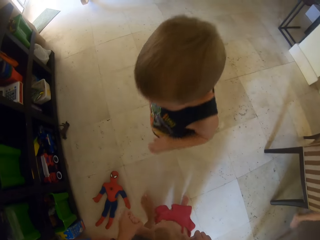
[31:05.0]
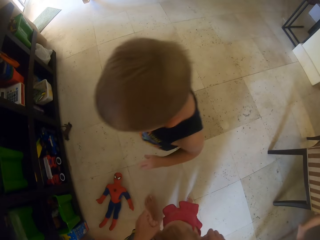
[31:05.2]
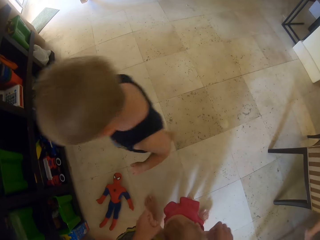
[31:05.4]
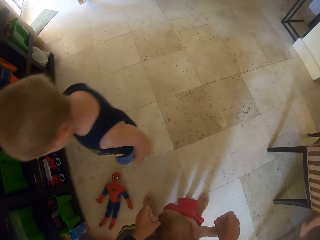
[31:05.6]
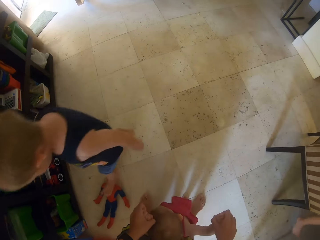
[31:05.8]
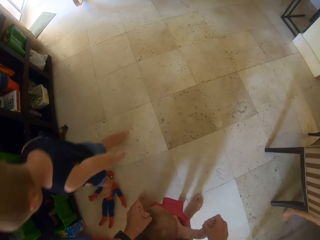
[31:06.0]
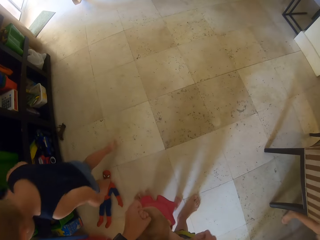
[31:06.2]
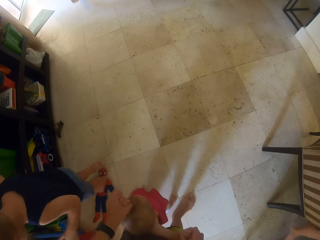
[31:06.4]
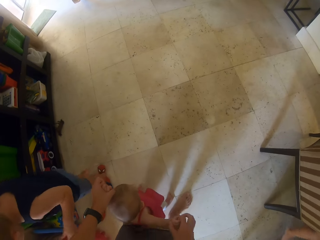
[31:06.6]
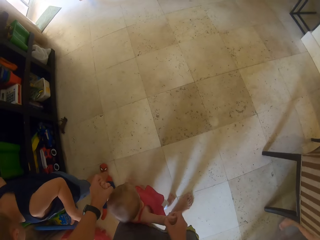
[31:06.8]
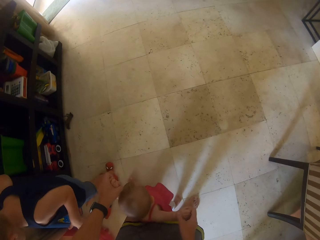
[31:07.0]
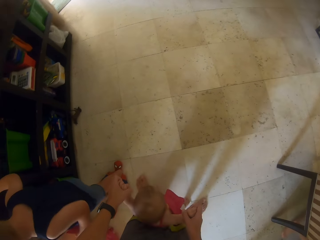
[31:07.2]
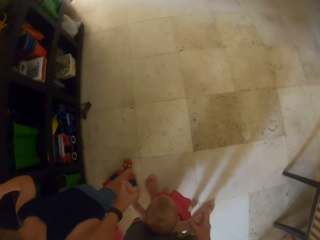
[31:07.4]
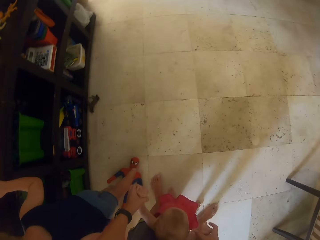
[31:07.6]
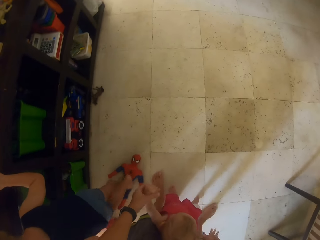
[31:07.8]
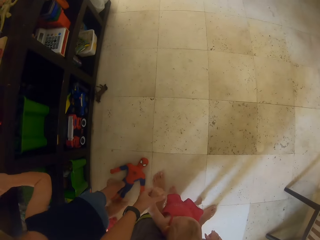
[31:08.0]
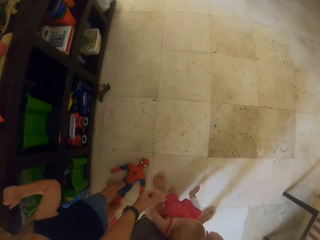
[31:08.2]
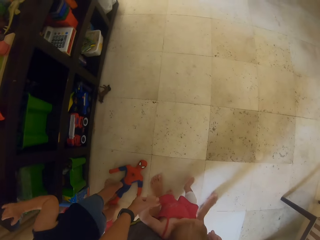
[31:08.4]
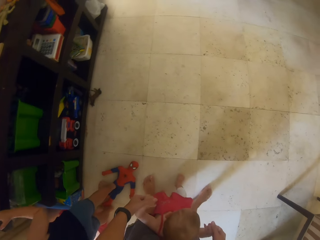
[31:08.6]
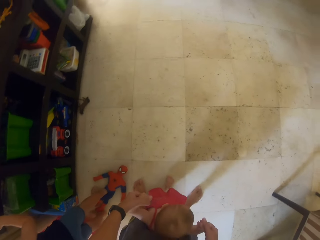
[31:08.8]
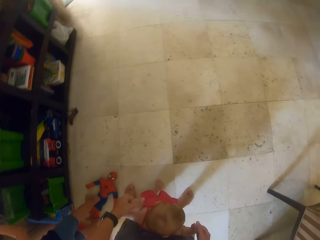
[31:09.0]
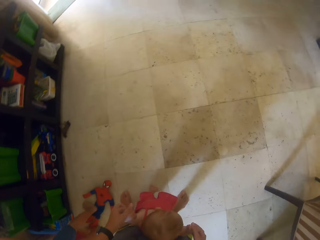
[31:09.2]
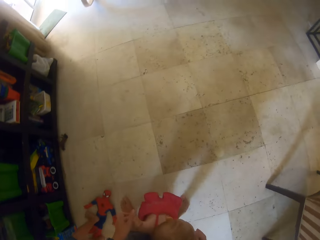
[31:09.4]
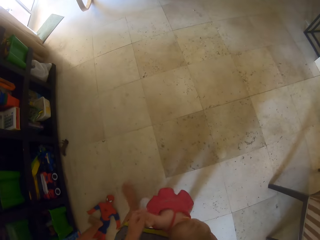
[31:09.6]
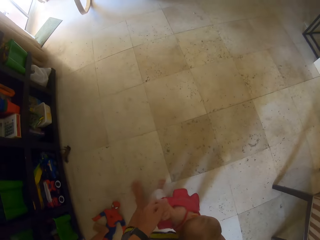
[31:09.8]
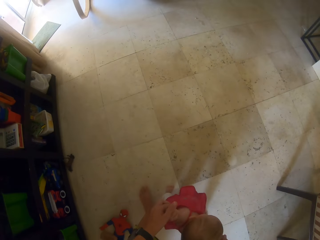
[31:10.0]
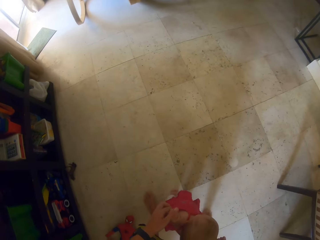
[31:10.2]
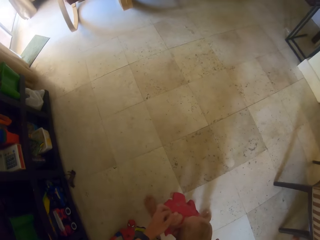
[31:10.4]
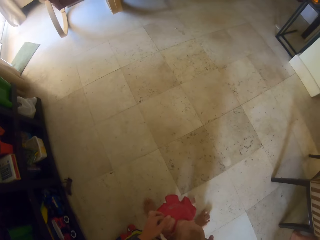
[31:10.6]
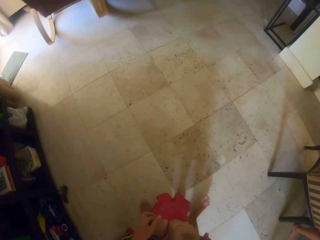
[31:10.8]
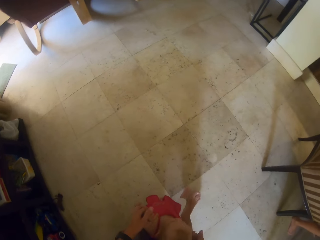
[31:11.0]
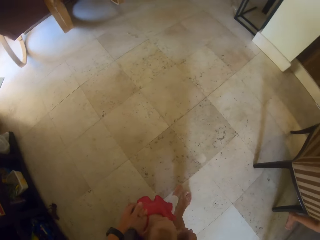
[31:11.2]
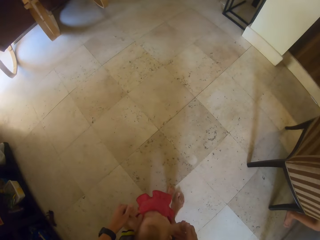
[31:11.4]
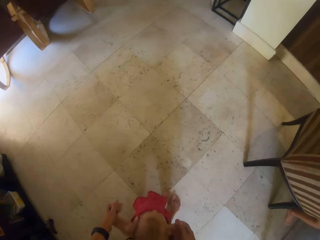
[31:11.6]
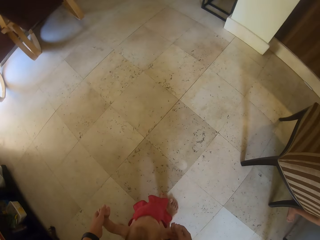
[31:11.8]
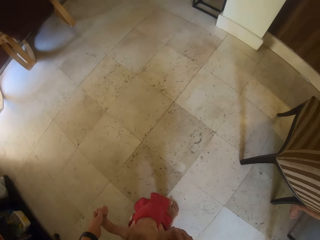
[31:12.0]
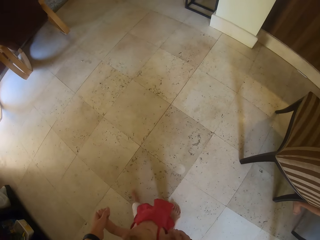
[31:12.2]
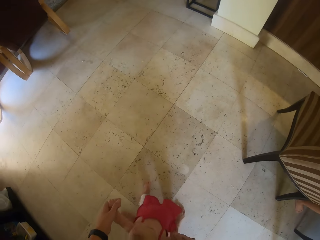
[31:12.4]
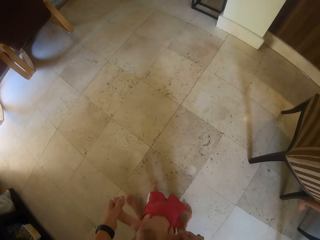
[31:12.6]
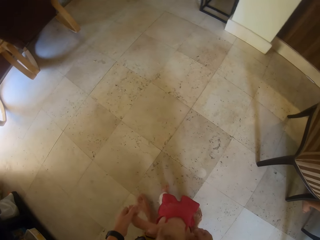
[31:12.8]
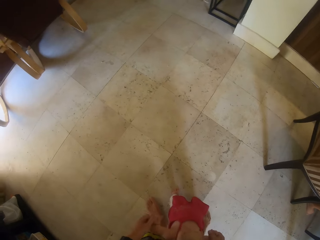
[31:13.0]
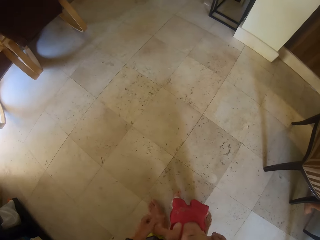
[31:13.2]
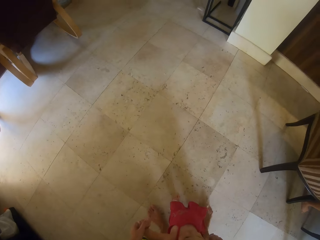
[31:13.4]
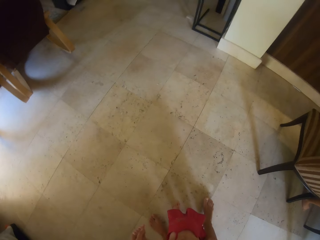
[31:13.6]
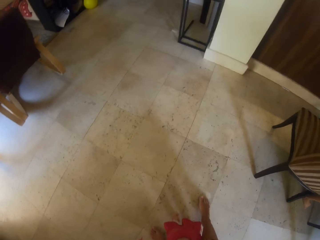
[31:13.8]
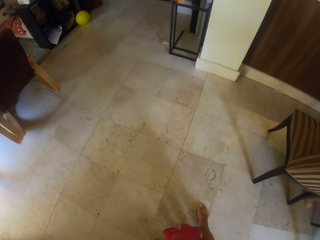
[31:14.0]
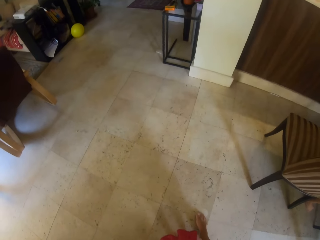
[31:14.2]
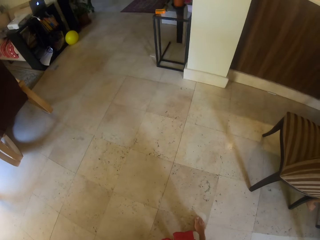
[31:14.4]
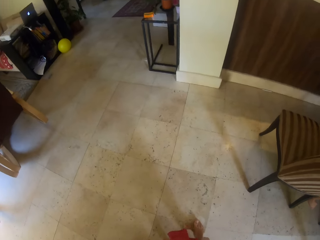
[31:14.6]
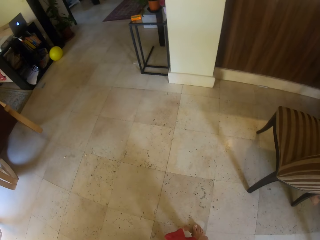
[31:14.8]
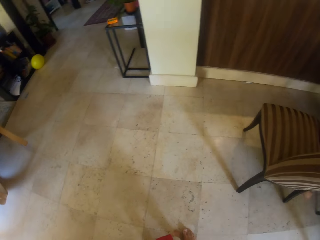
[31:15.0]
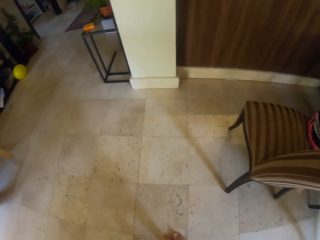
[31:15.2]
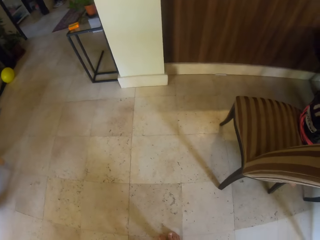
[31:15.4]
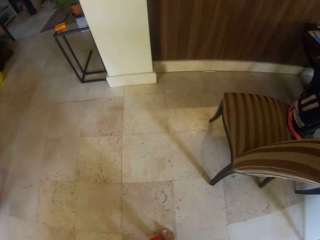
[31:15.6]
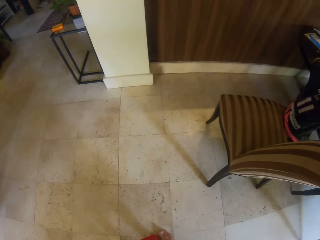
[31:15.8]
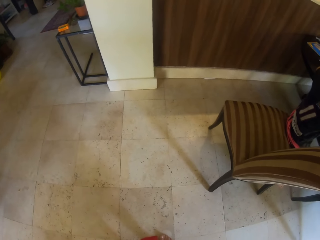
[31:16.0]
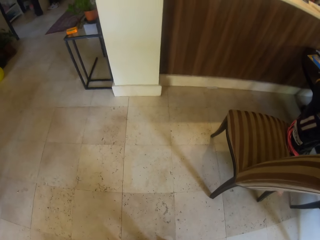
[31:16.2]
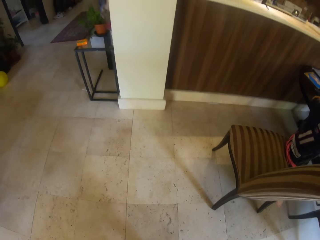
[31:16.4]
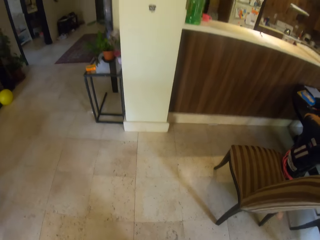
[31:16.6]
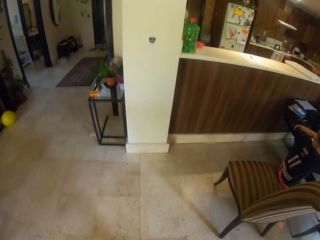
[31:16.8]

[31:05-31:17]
The camera wearer walks around with a person.

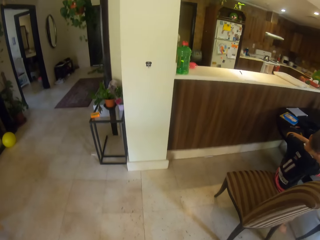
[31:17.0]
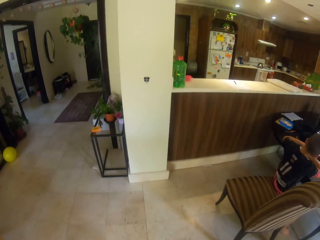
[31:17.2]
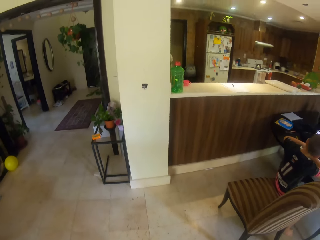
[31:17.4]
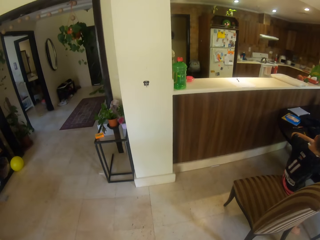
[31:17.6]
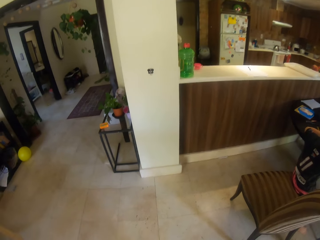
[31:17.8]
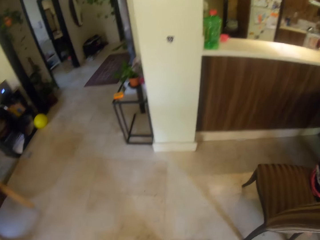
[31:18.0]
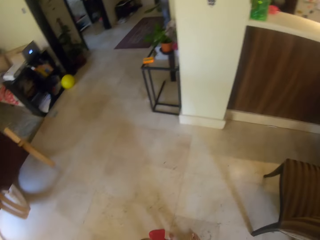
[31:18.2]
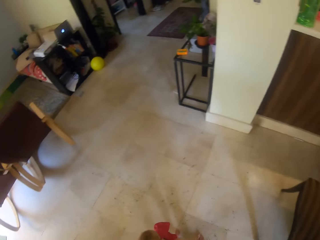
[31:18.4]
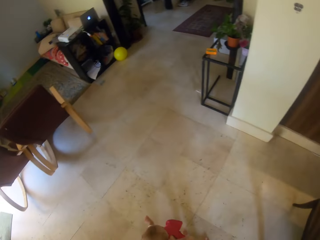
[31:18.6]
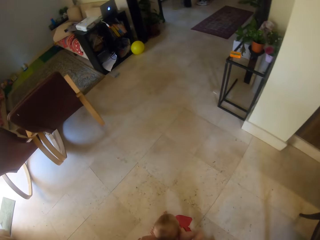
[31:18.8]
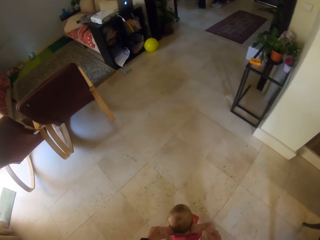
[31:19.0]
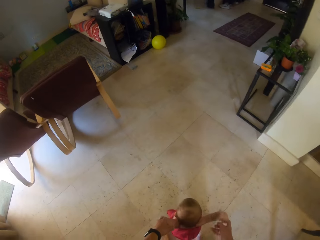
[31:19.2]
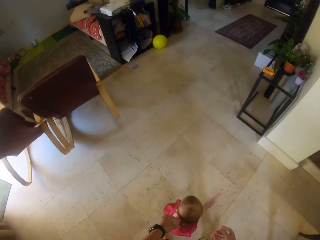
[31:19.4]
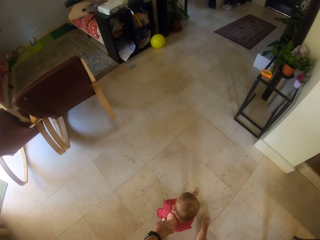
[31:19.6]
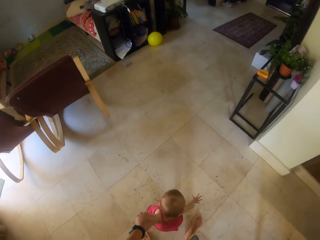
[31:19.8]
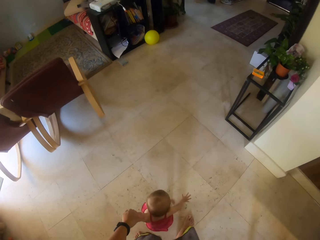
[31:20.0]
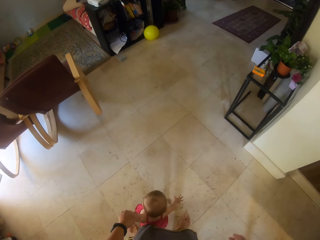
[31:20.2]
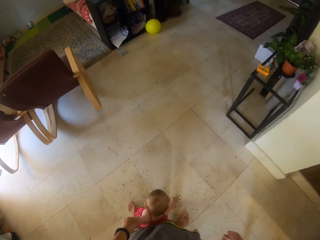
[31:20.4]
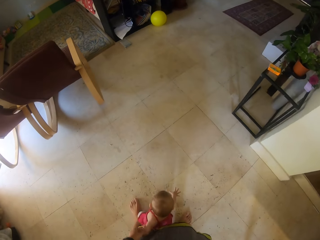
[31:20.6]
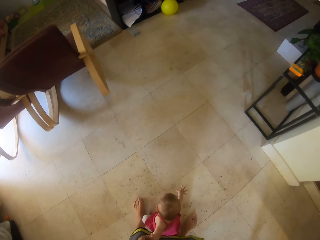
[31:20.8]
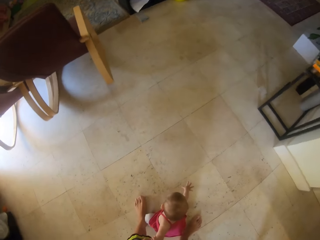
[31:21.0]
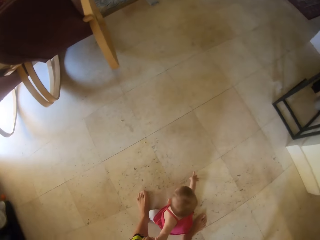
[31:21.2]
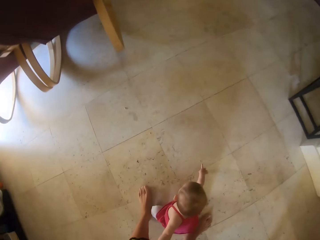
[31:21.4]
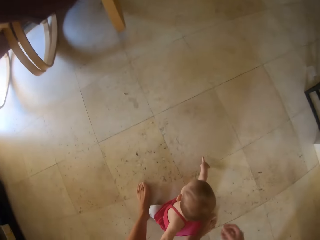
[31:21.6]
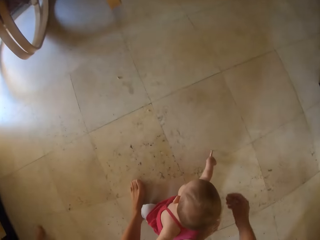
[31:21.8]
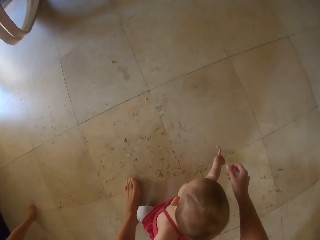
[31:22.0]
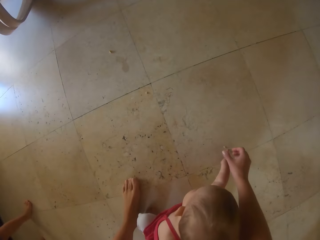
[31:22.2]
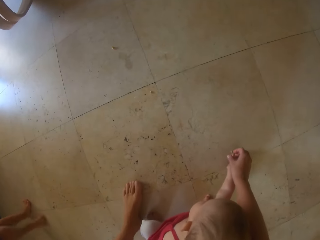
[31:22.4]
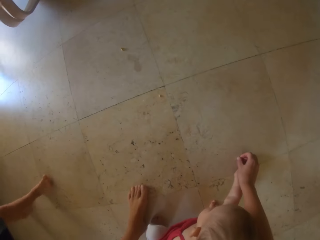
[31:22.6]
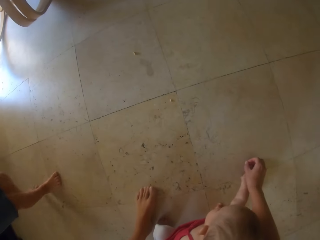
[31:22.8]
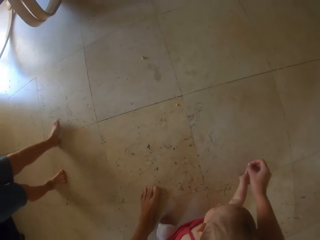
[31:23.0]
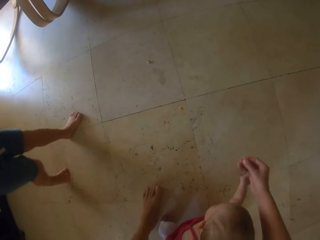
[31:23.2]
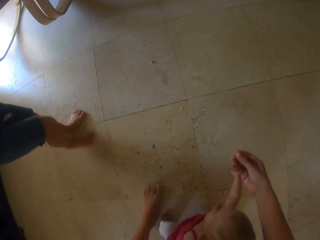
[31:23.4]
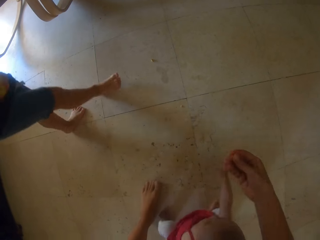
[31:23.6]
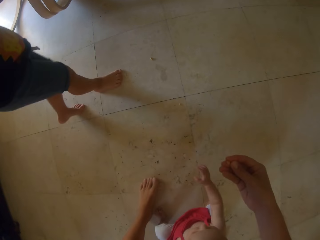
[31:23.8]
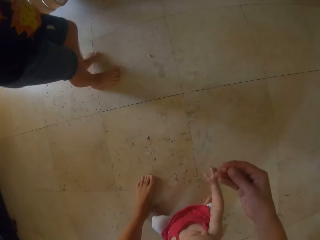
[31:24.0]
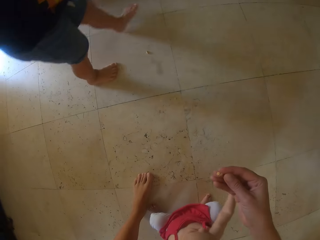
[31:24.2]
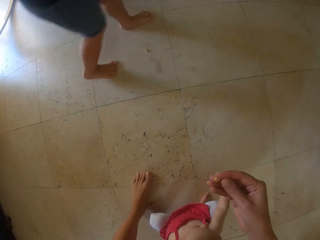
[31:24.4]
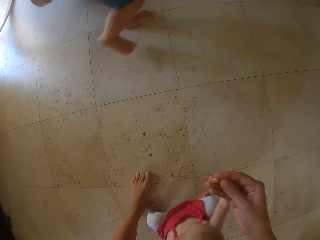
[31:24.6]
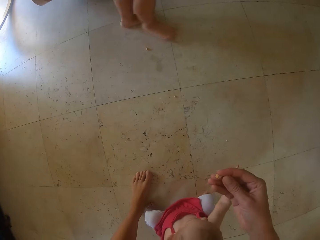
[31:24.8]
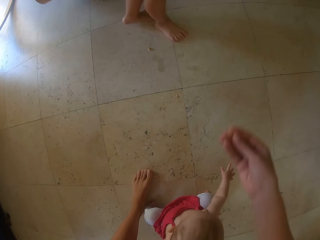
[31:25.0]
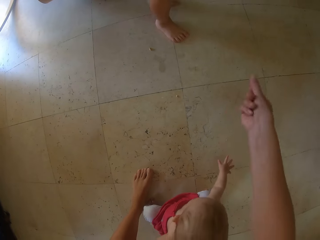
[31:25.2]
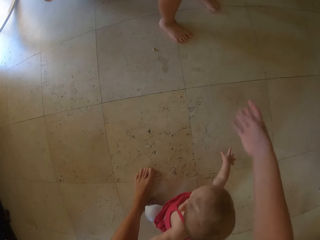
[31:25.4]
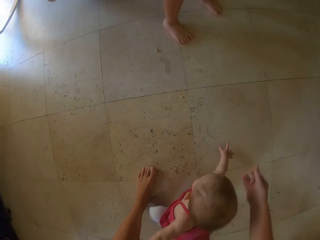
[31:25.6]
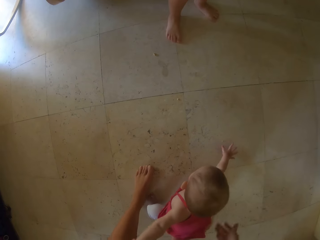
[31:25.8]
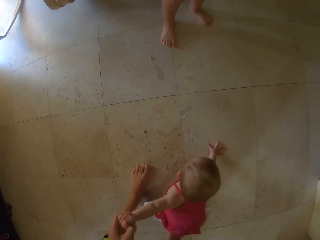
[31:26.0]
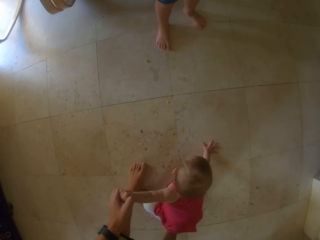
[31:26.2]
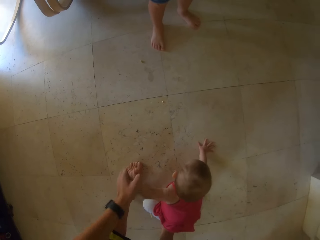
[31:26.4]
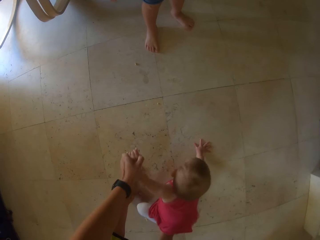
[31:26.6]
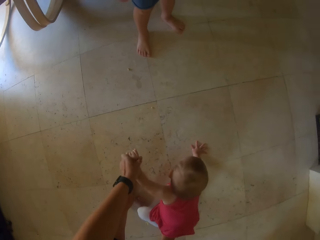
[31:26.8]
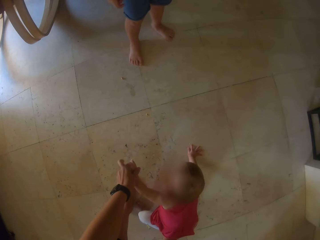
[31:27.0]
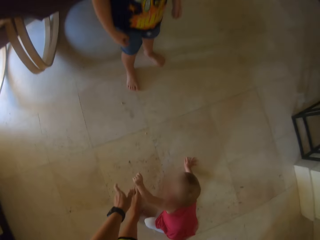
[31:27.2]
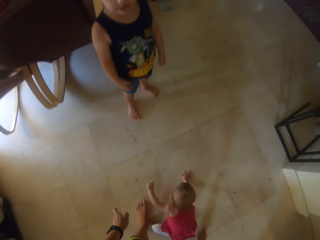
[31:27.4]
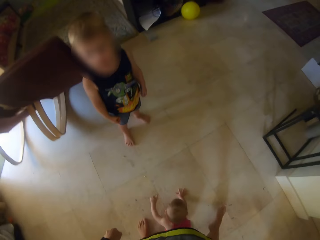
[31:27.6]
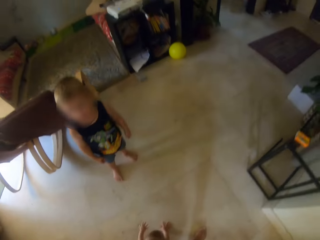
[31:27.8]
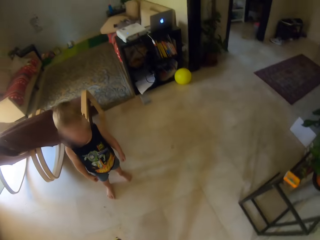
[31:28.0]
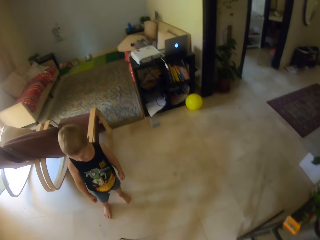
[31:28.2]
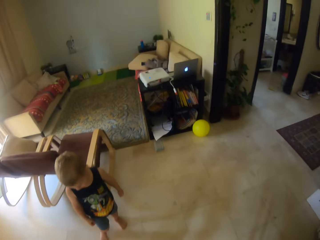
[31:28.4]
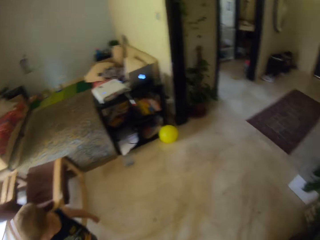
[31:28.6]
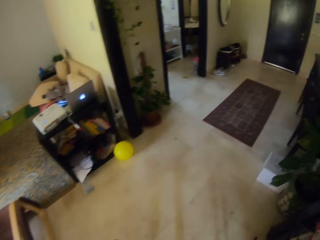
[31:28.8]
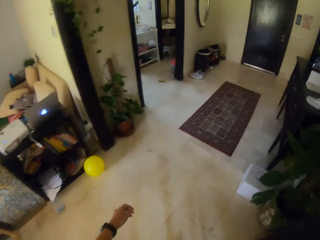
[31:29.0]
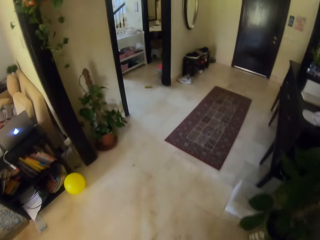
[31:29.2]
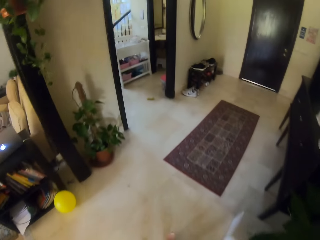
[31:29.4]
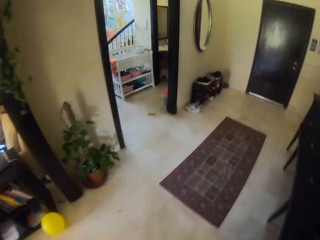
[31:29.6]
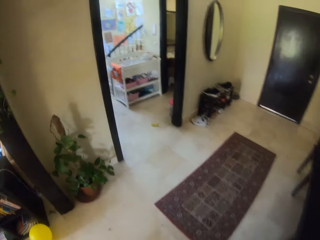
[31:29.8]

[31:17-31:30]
The camera wearer picks up a dust particle or grain from the ground. They drop the grain. They leave the baby. They talk to a person. They walk in the house.
